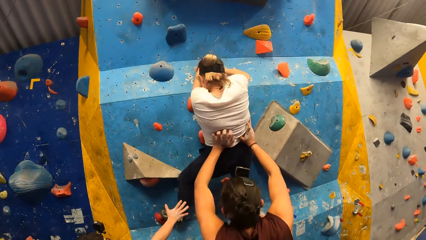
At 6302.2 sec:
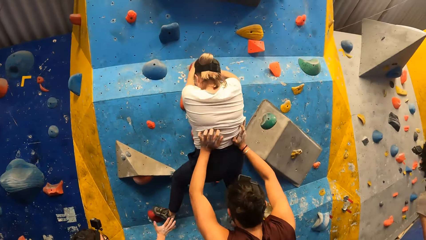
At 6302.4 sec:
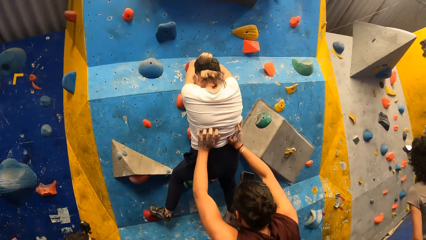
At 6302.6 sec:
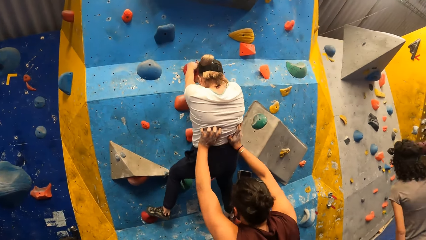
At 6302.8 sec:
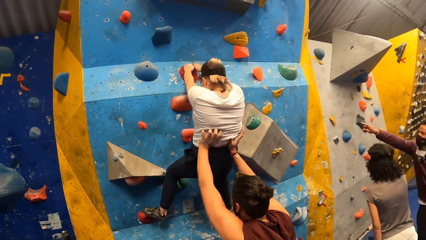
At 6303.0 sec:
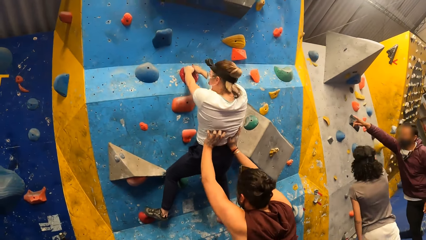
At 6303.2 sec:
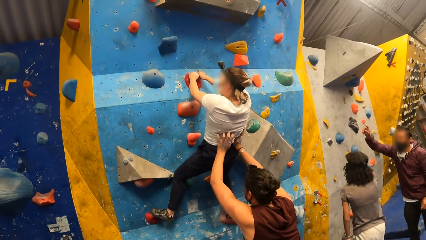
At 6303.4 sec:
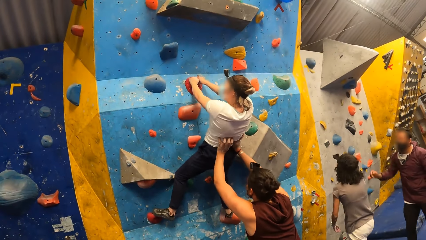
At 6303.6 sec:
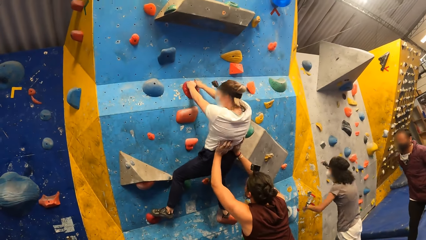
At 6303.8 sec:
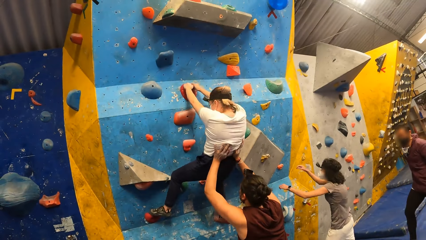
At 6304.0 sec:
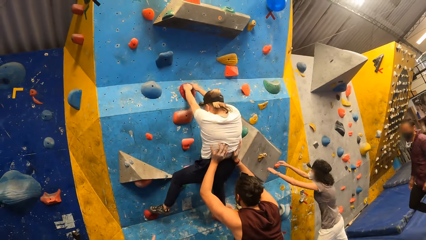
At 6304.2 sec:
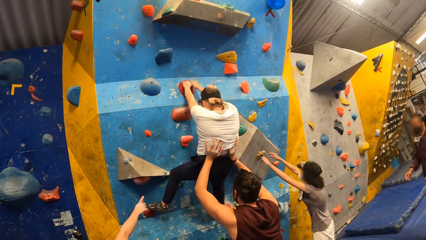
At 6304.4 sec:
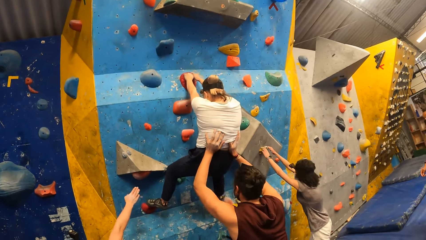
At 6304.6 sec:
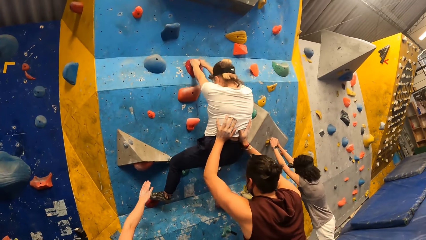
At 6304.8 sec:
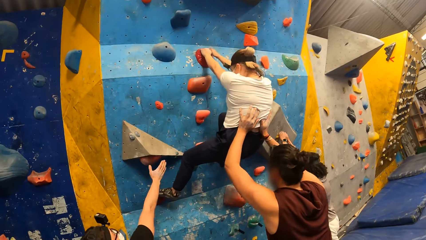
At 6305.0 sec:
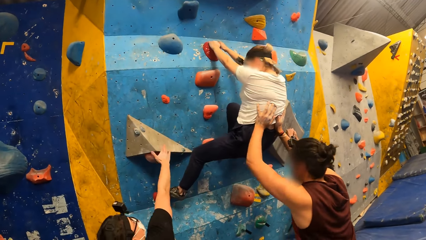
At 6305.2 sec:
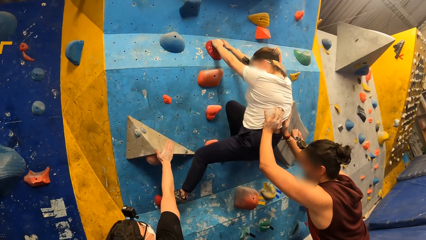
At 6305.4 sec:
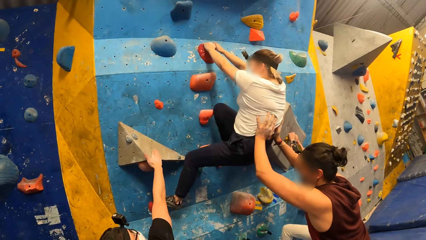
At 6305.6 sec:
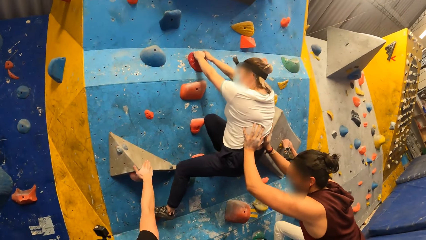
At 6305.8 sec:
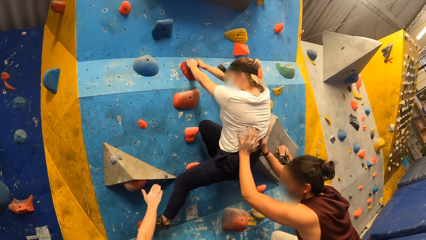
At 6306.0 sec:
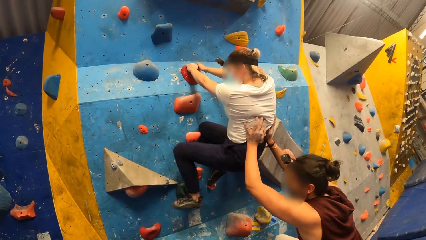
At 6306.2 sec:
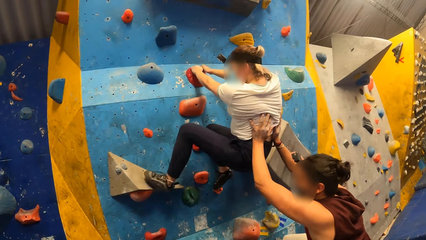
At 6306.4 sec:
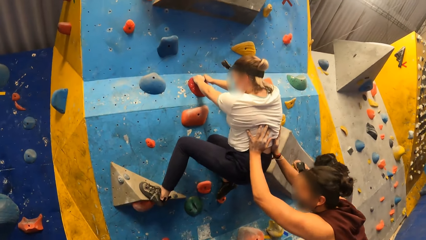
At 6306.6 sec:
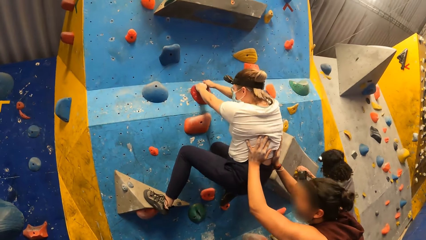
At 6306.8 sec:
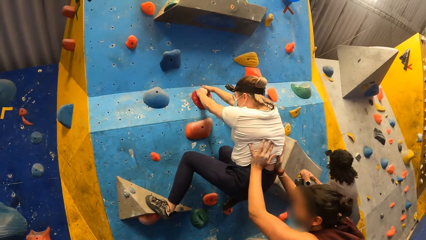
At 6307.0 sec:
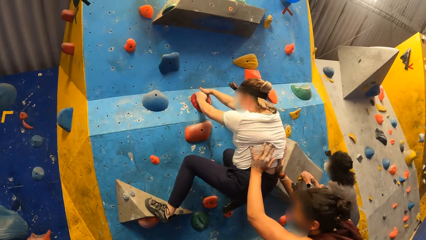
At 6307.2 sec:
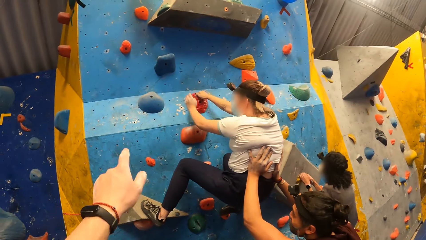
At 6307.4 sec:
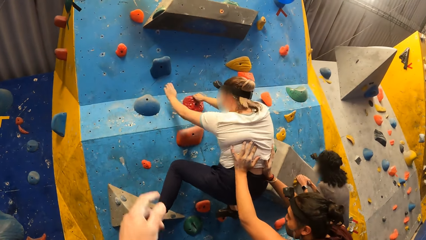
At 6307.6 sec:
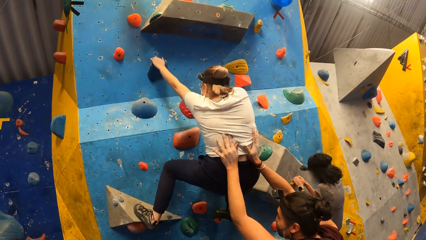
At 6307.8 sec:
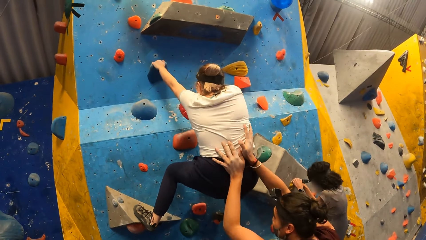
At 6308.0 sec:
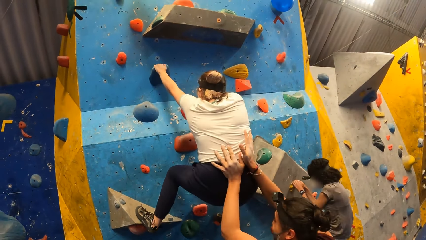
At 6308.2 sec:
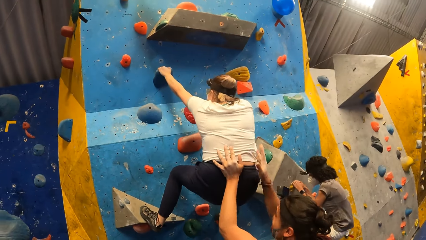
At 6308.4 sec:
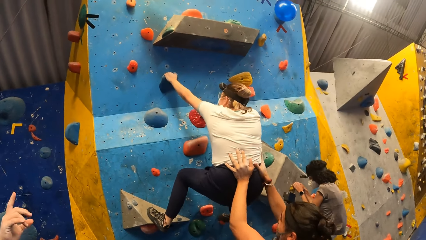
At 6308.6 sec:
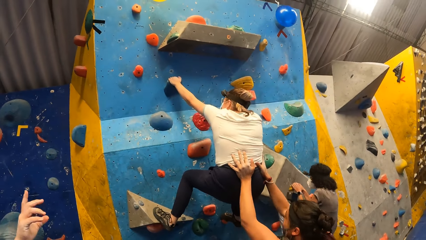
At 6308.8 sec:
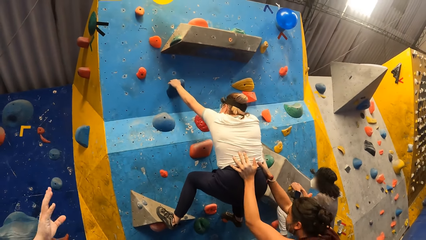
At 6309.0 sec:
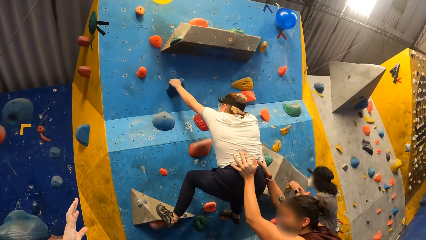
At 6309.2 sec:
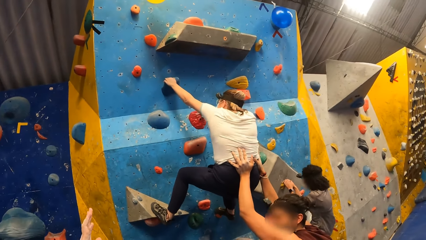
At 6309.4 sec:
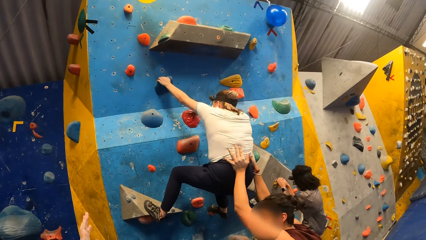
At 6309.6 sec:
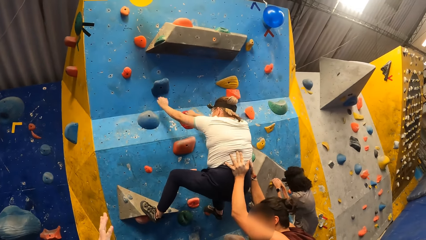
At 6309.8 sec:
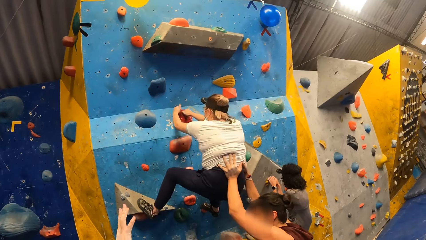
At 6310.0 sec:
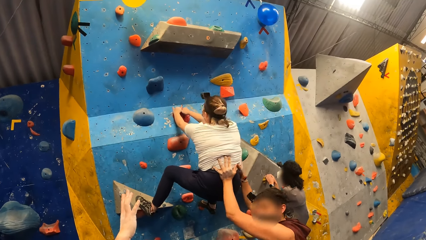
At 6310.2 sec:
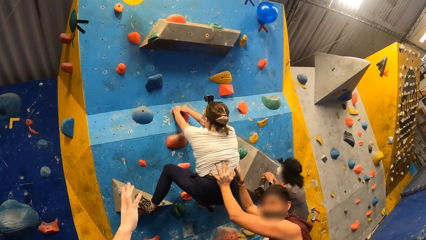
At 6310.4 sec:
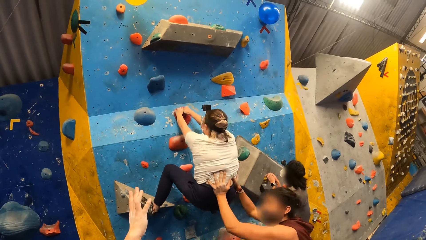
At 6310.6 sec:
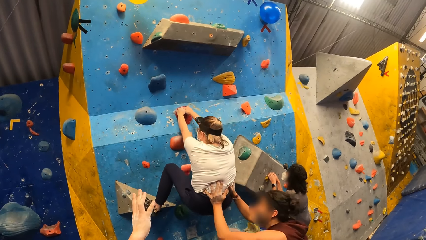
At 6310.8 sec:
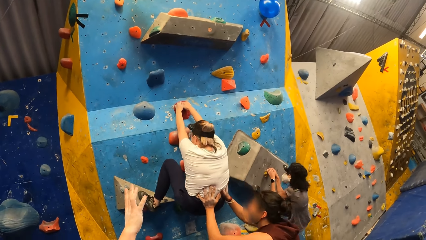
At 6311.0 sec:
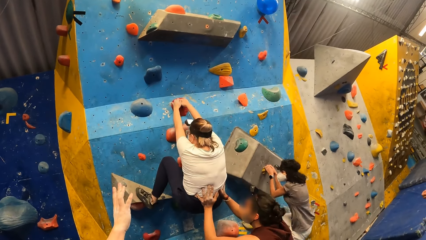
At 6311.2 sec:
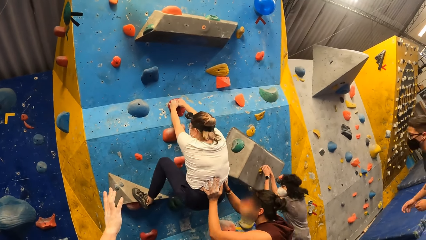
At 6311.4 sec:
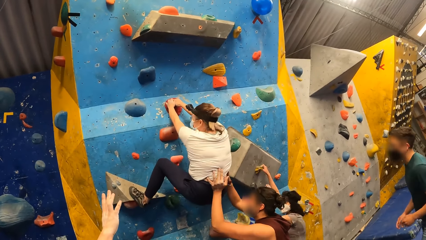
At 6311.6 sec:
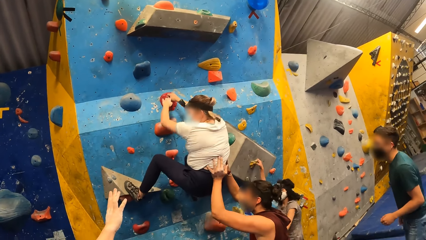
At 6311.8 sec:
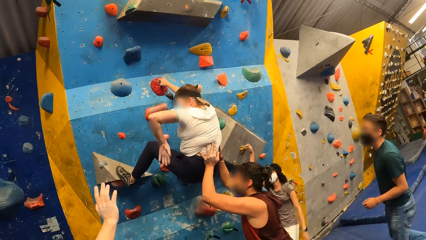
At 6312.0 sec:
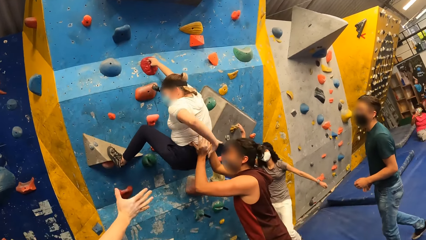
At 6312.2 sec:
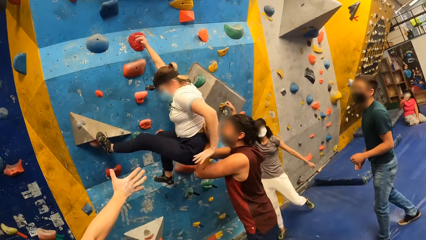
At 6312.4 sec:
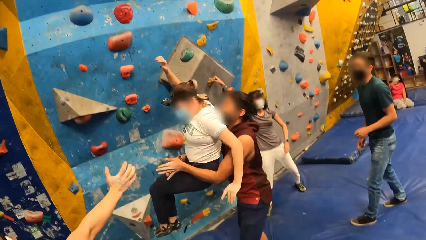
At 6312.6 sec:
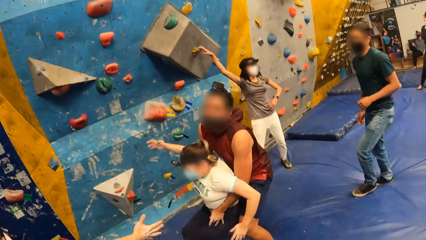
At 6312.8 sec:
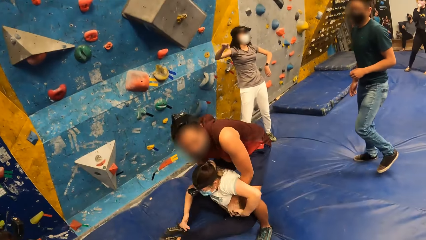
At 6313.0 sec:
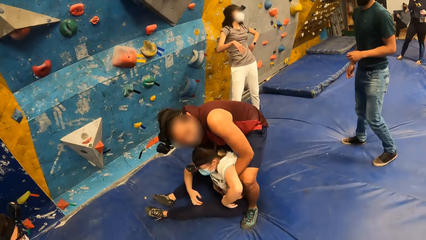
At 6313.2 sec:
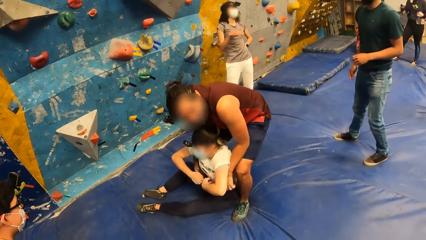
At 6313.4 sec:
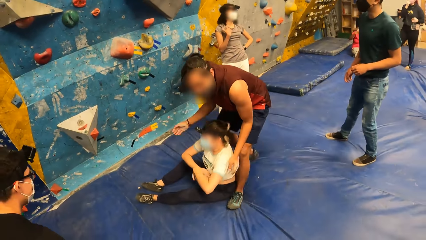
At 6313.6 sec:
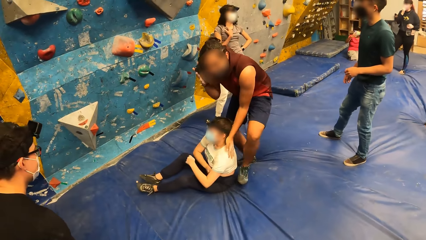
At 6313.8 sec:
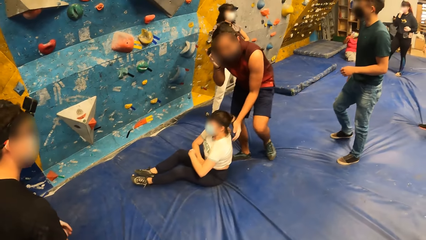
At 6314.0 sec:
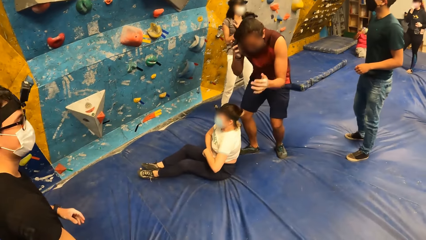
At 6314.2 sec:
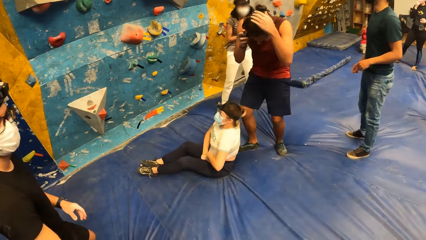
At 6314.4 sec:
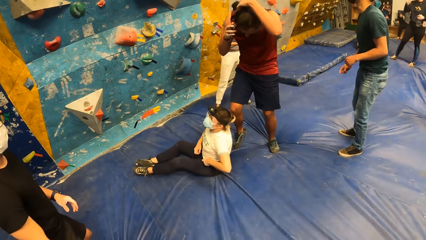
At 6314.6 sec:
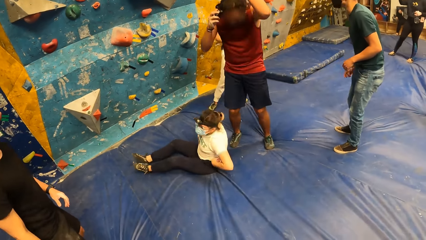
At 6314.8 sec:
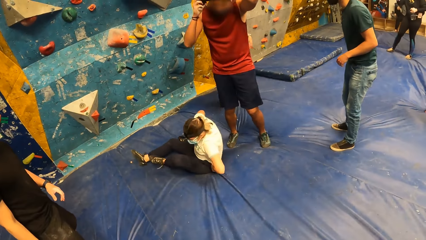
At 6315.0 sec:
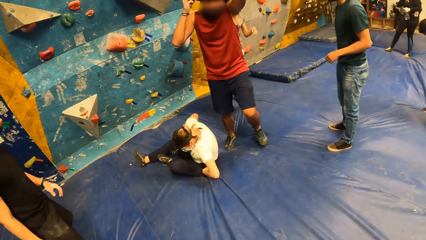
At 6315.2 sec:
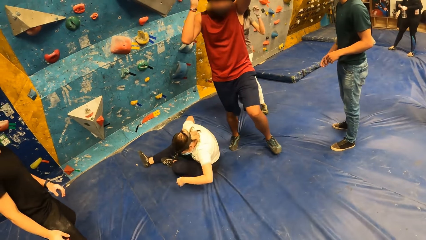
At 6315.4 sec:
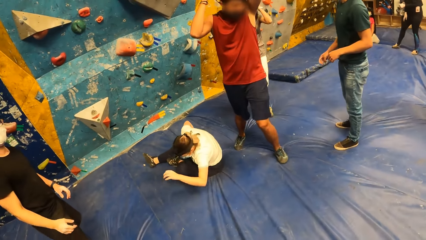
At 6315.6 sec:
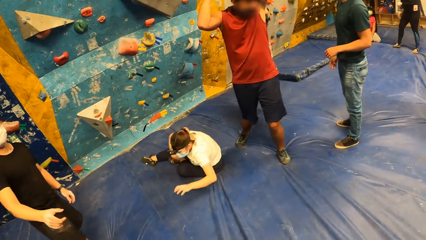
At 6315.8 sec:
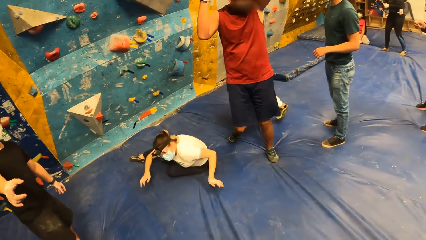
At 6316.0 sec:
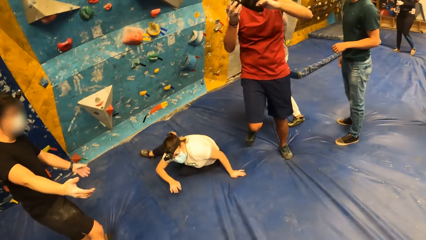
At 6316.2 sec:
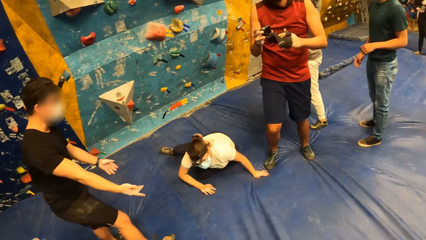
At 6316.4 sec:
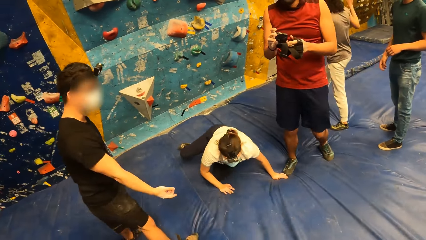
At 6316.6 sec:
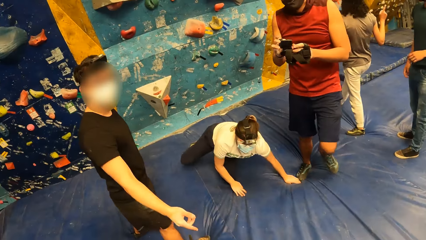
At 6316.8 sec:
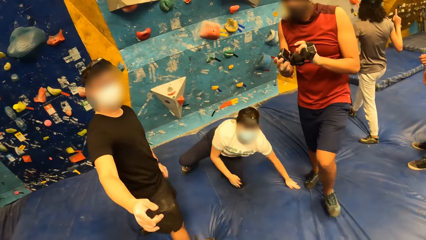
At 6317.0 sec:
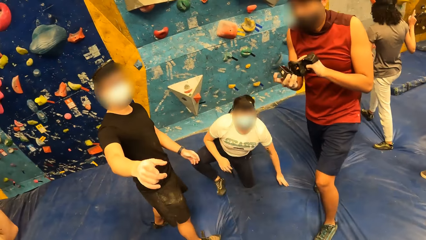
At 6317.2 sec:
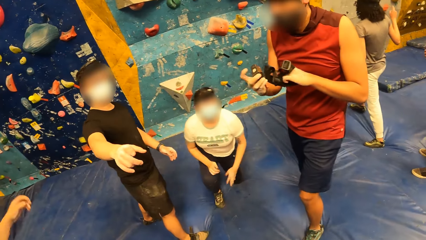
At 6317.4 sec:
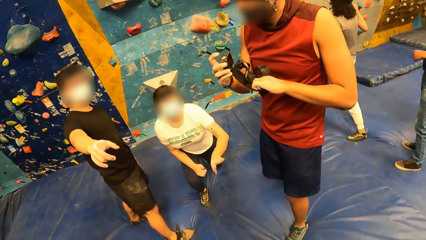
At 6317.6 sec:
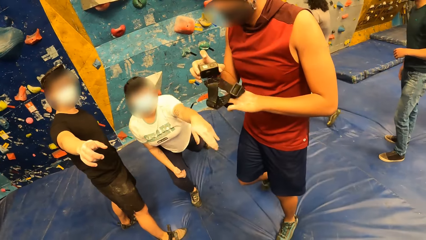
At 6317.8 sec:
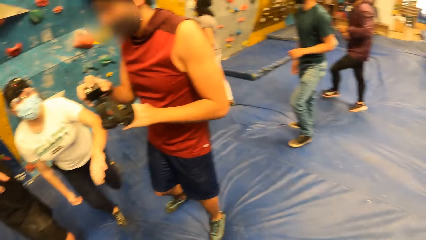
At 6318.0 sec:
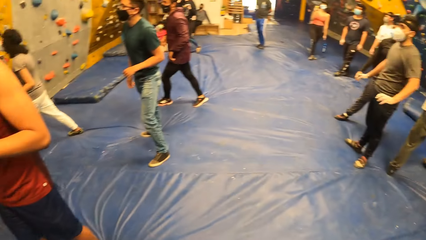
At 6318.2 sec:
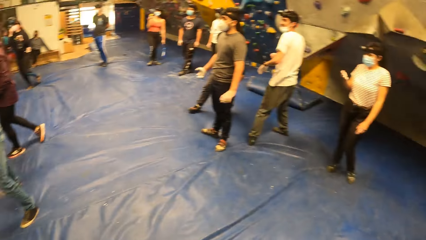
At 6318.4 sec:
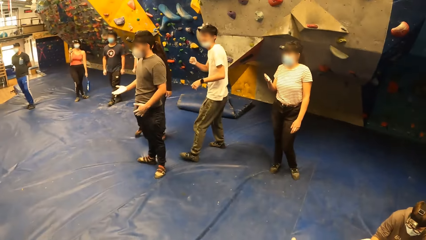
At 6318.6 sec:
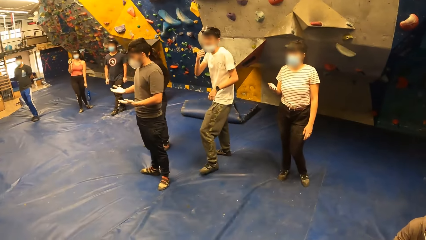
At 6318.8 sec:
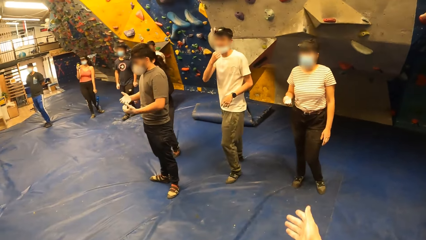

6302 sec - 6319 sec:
The camera wearer stands in the house. A woman climbs the wall with both hands. A man pushes another woman with both hands. The first woman jumps down from the wall. The other woman jumps down from the wall. The man holds the other woman with both hands. The man removes the camera on his head with both hands.
